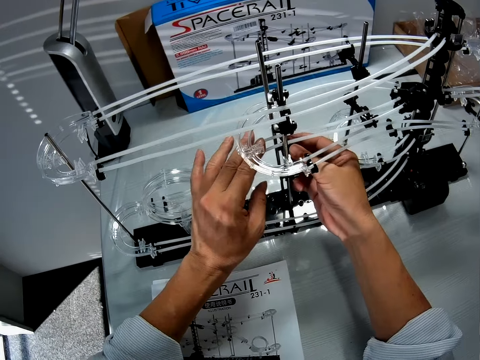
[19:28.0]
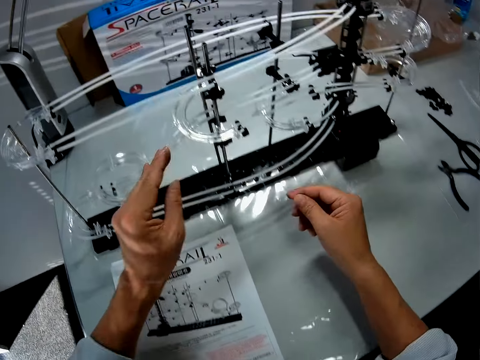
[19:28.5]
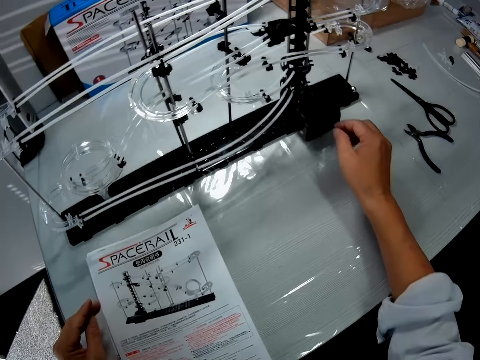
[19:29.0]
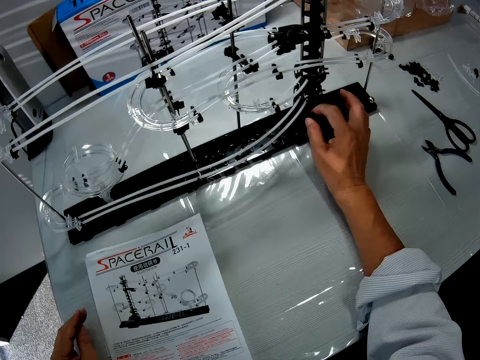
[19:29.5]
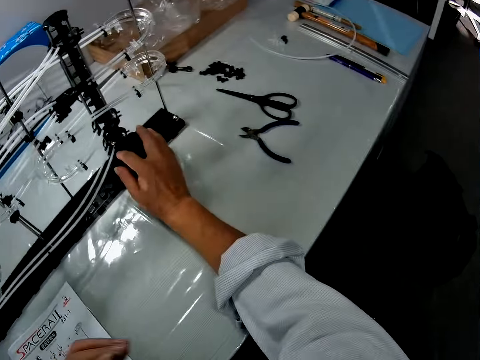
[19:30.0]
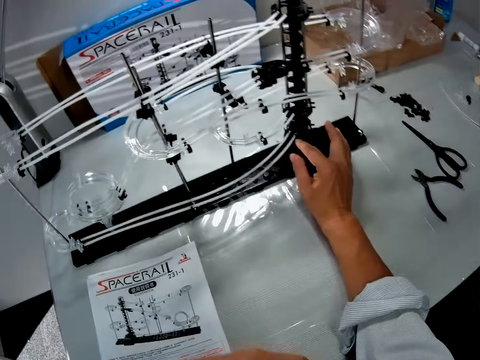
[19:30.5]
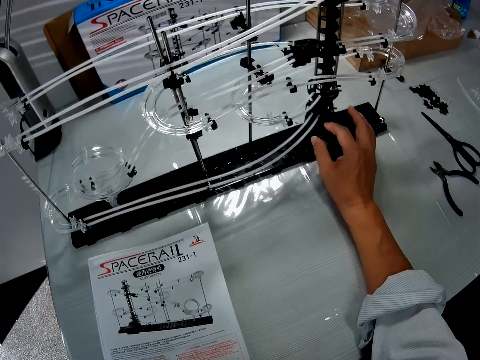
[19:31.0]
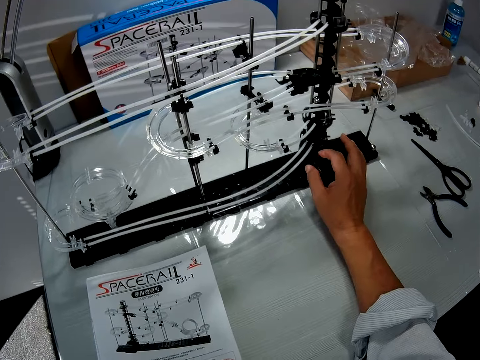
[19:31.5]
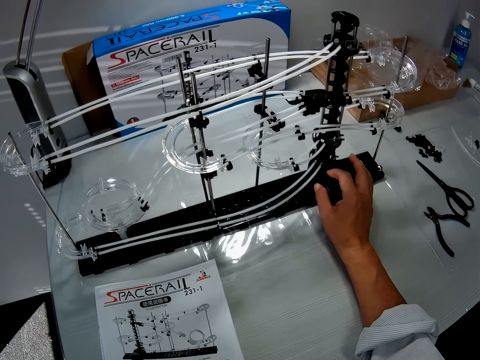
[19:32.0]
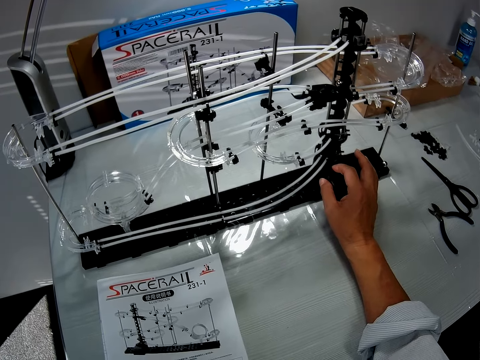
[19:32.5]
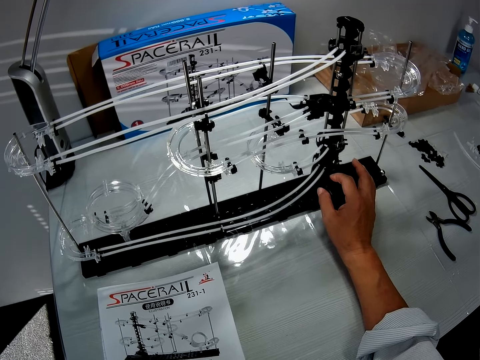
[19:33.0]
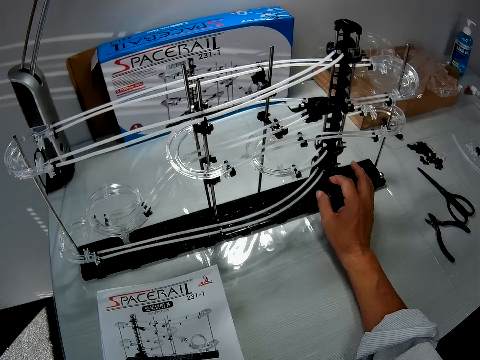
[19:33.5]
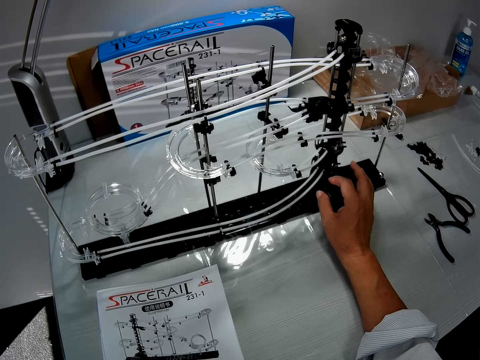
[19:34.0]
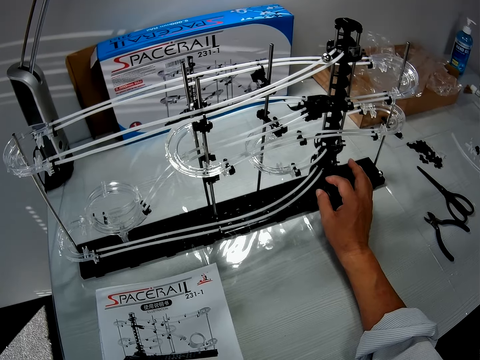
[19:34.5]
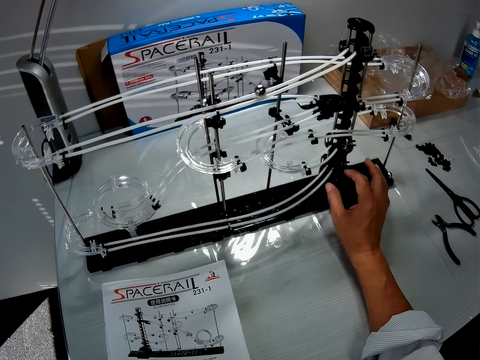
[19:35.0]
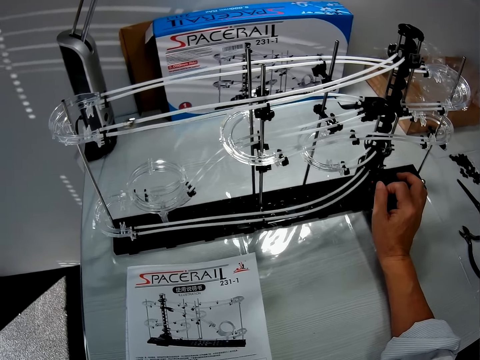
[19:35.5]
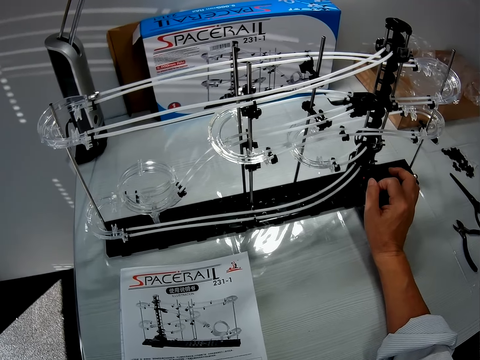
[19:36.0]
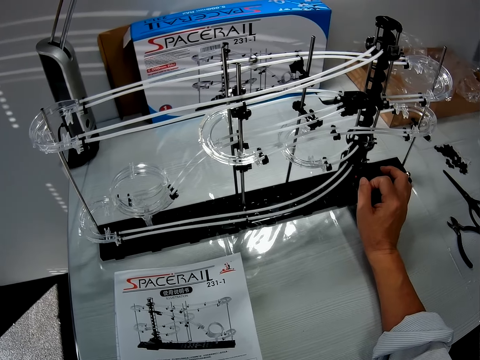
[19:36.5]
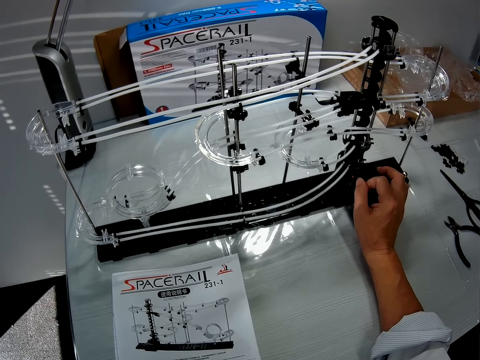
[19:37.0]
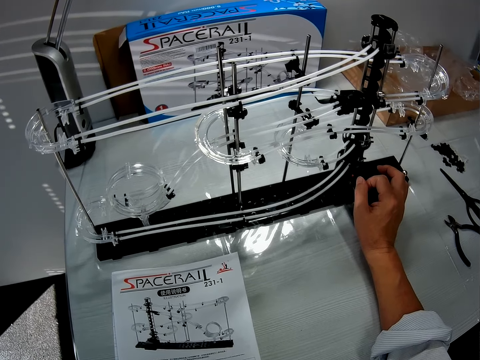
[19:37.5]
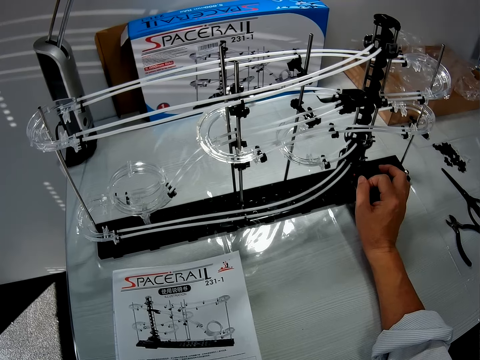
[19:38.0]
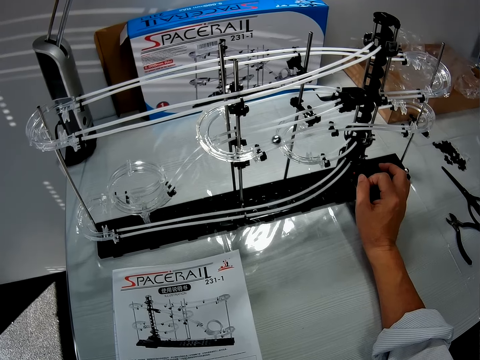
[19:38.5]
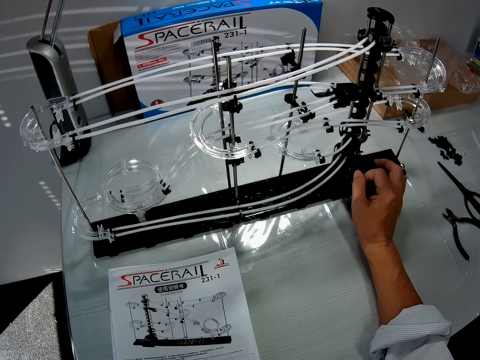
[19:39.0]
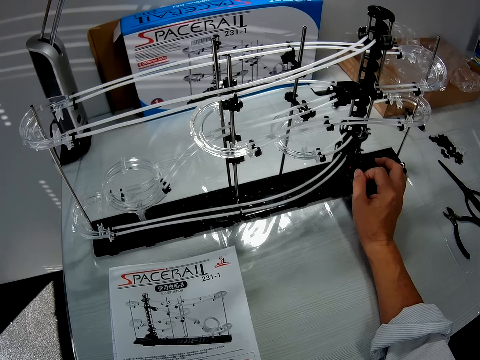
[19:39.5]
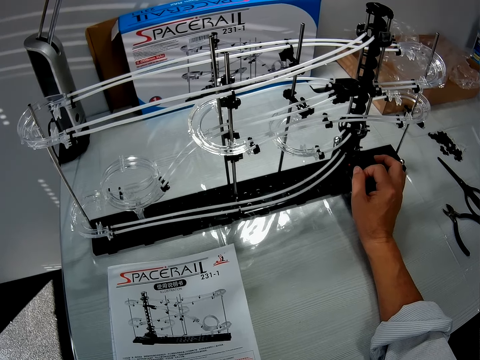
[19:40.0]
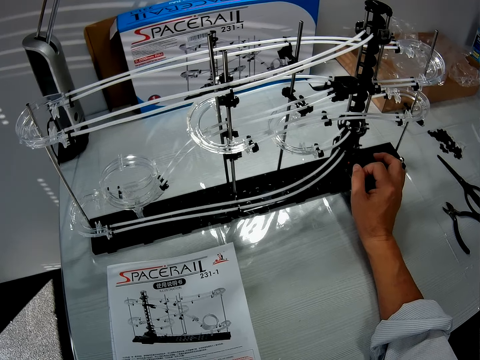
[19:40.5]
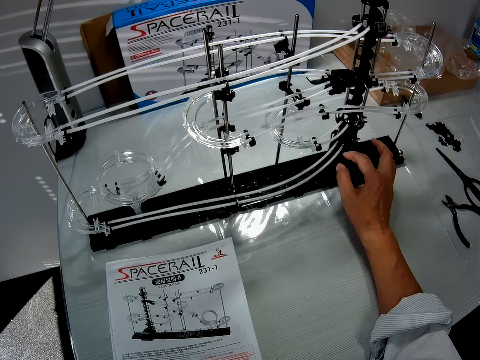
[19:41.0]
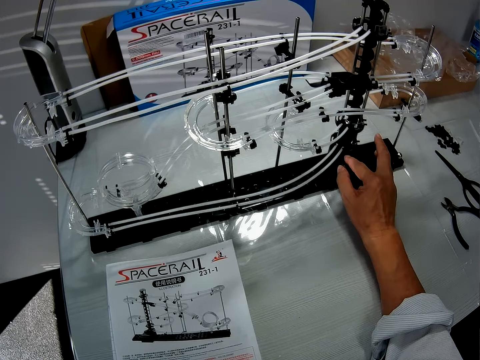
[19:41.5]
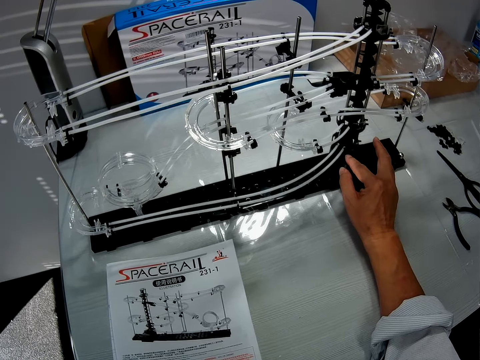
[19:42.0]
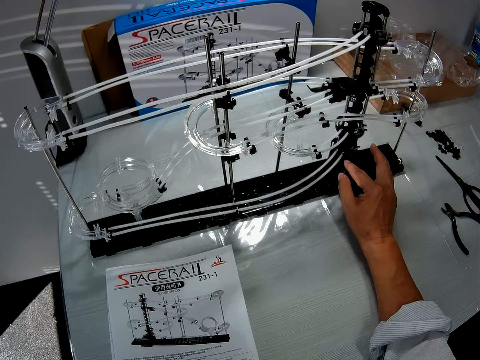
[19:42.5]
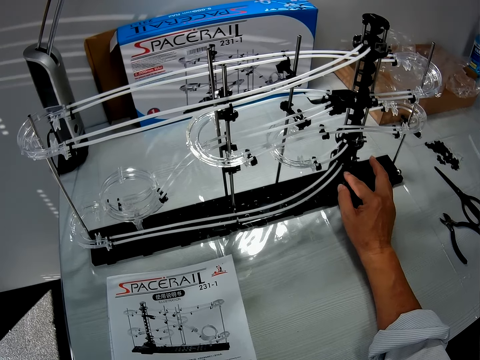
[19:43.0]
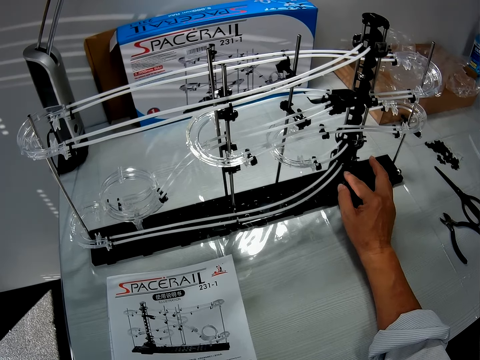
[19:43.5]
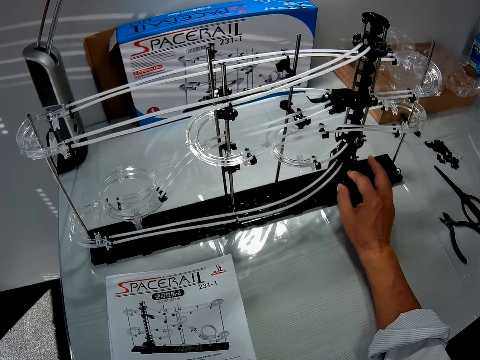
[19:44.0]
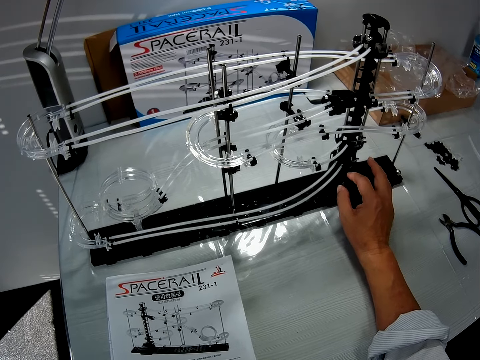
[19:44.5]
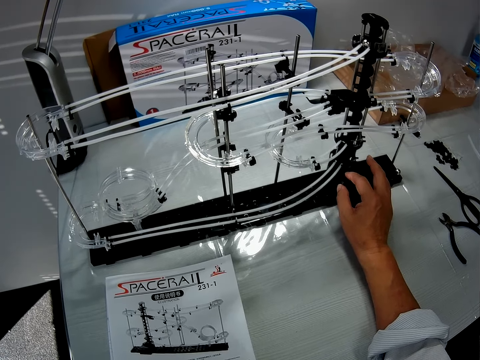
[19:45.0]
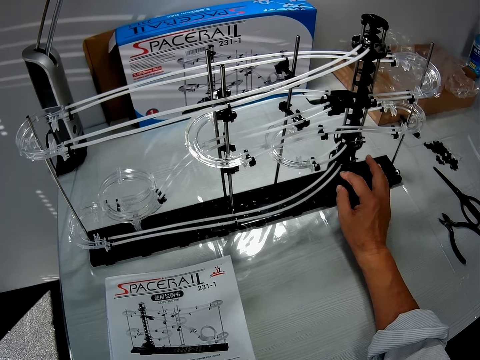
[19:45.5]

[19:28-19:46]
The camera wearer presses a button on the space rail. They press a button on the space rail again.

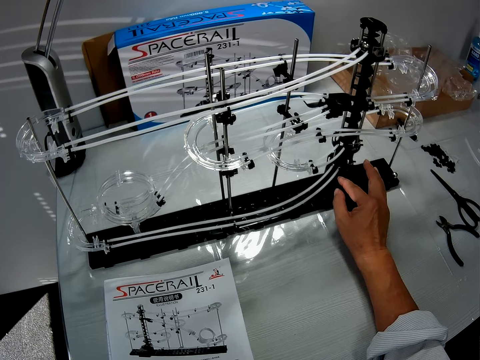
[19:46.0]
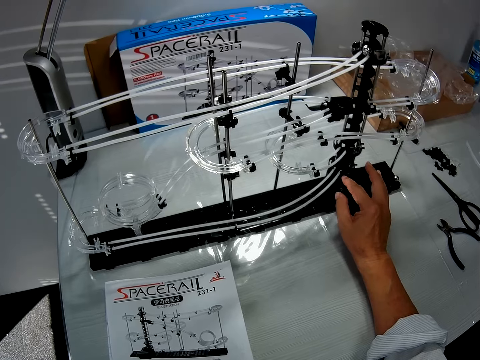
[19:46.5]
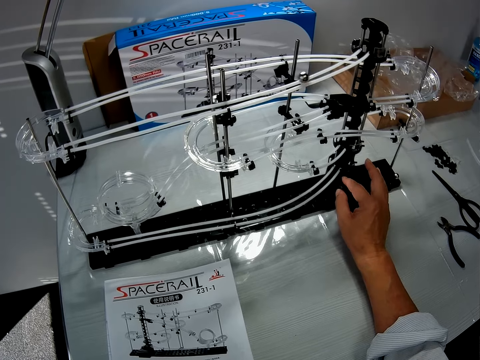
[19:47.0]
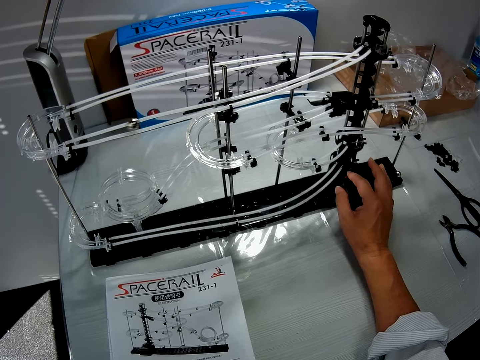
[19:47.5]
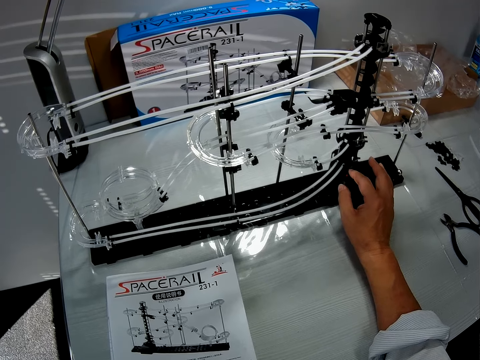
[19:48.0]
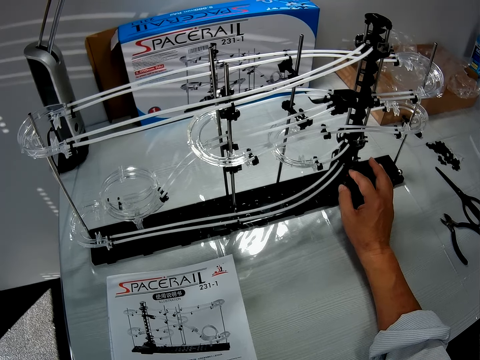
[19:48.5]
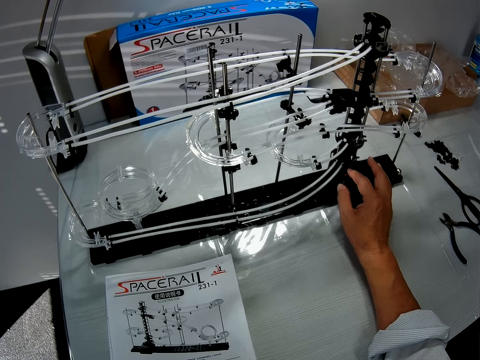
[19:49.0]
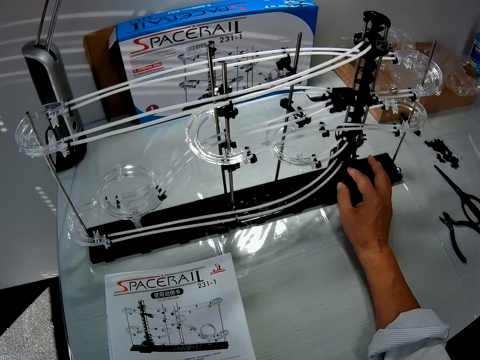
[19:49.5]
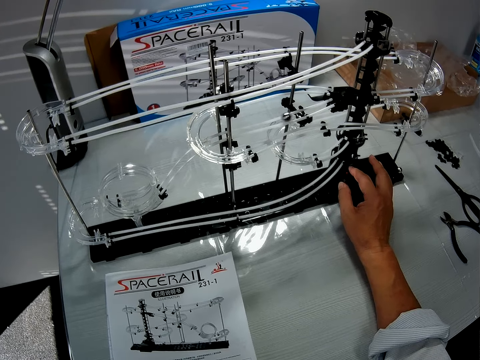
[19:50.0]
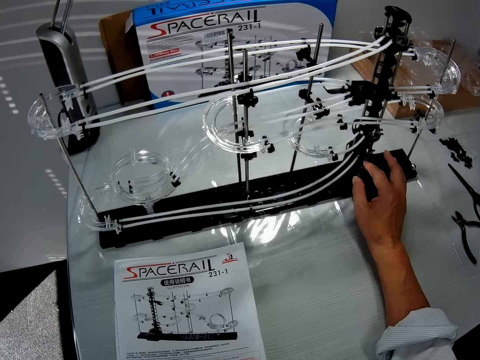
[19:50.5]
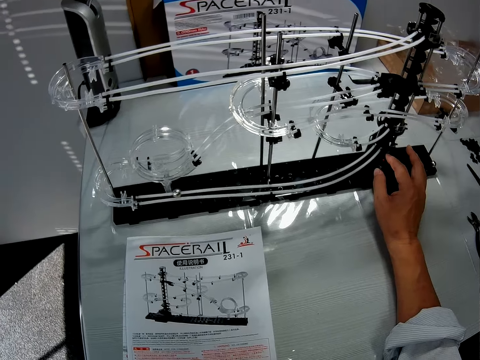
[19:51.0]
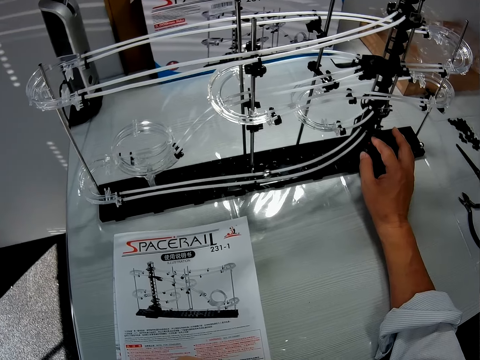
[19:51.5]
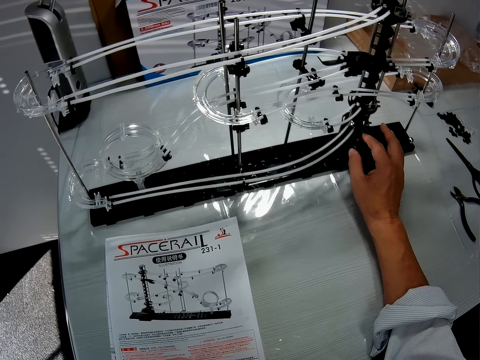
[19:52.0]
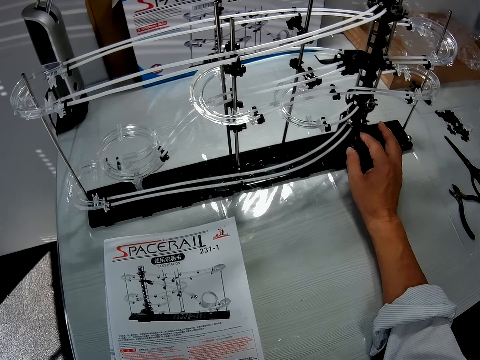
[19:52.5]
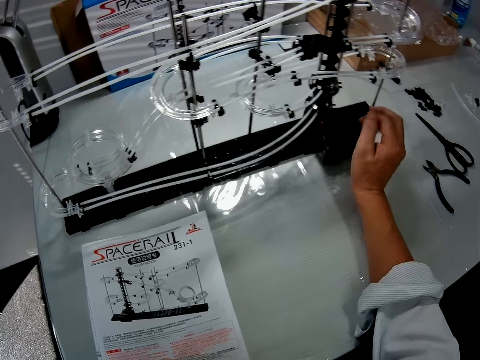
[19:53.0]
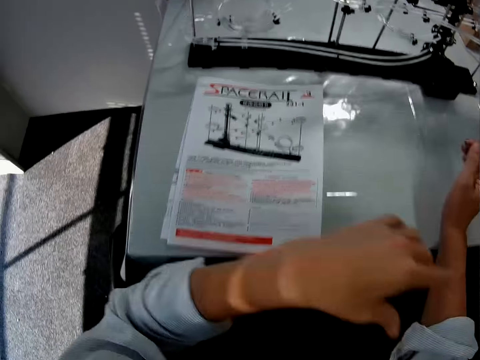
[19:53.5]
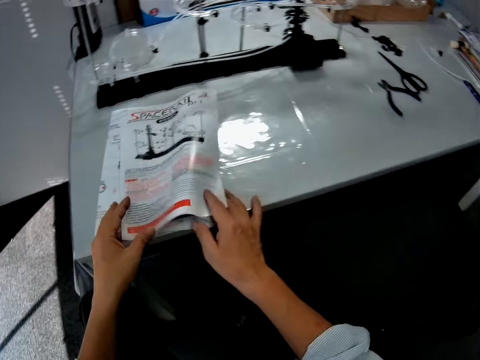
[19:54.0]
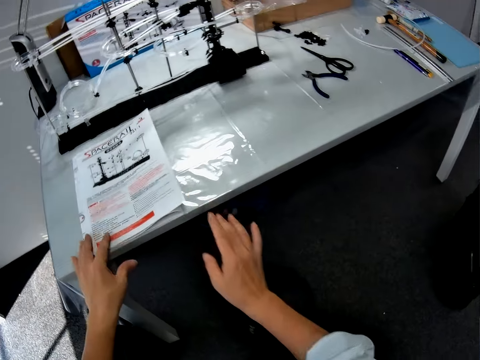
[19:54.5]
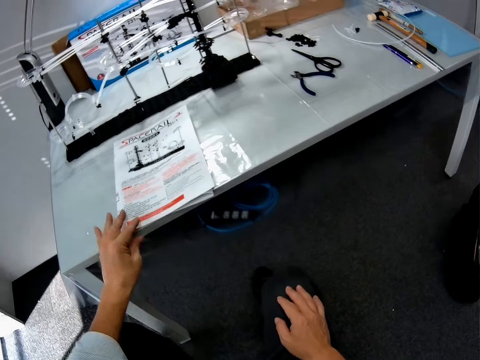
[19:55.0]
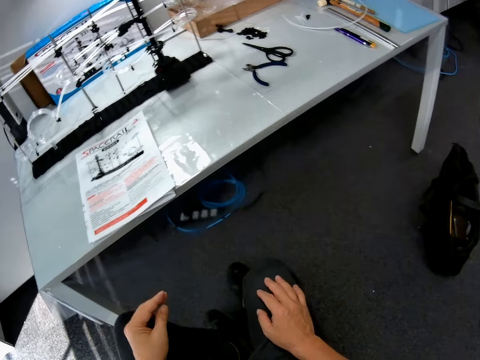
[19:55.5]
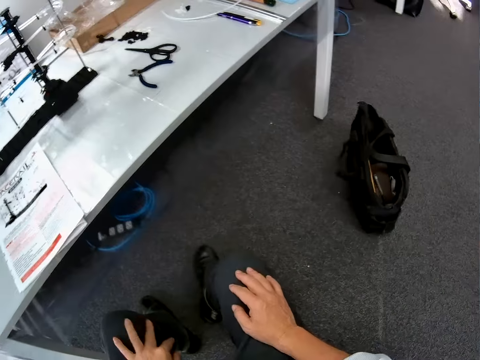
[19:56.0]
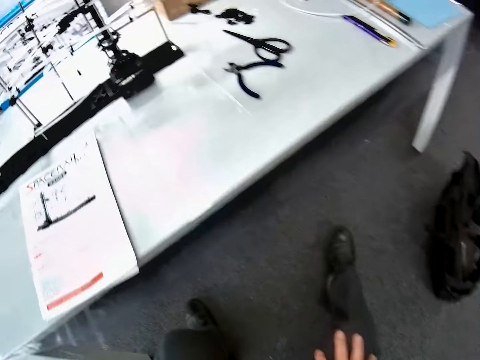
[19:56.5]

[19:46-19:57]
The camera wearer slightly moves an instruction manual on the table.
